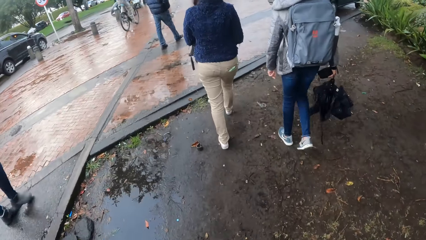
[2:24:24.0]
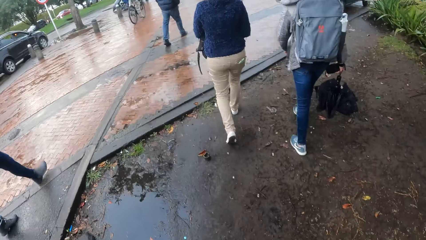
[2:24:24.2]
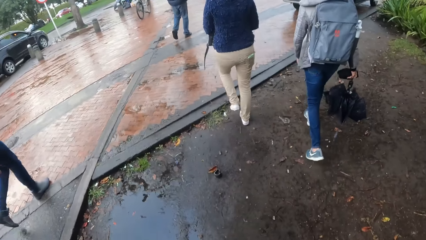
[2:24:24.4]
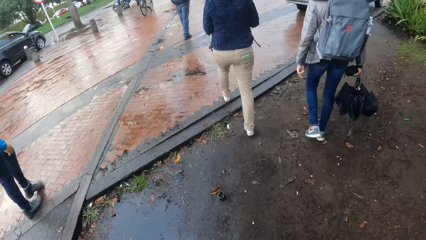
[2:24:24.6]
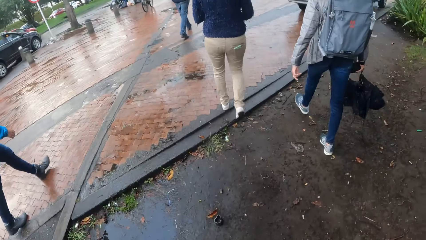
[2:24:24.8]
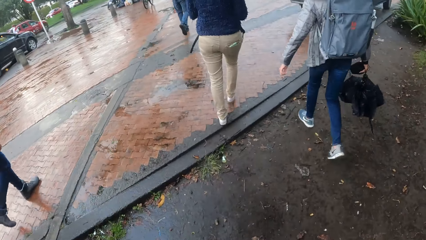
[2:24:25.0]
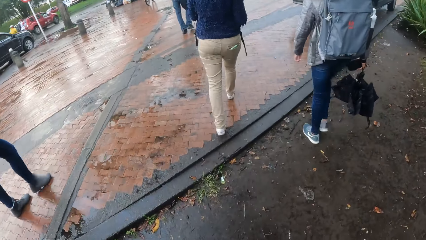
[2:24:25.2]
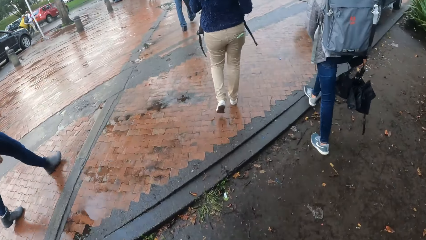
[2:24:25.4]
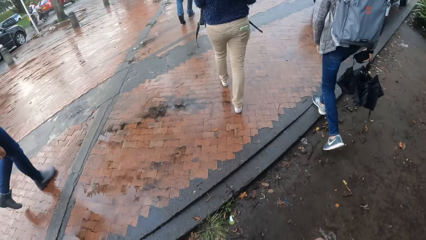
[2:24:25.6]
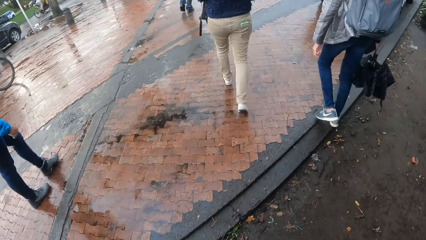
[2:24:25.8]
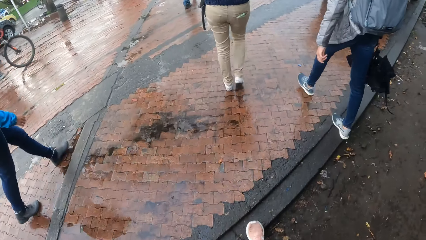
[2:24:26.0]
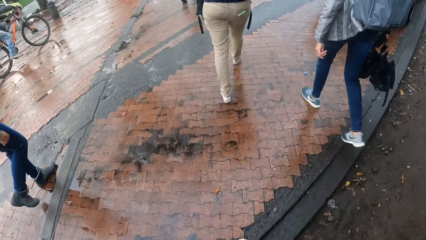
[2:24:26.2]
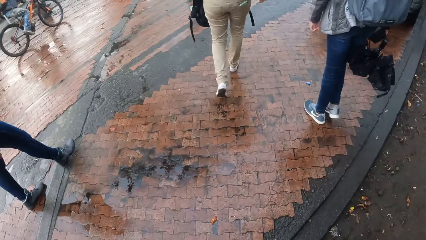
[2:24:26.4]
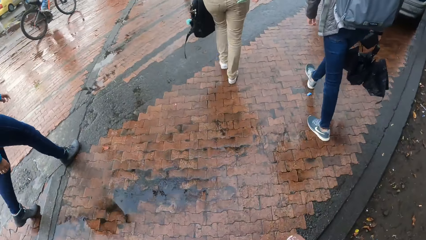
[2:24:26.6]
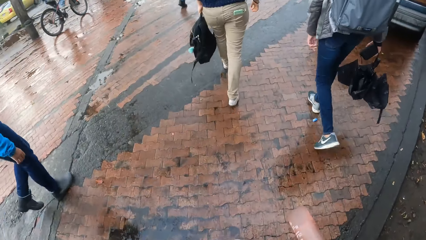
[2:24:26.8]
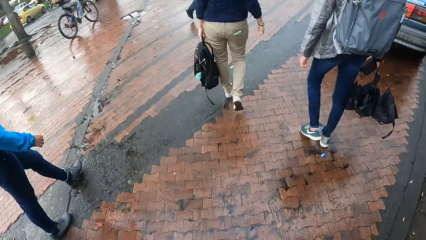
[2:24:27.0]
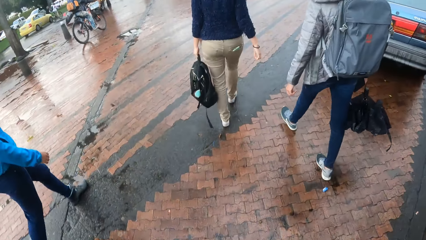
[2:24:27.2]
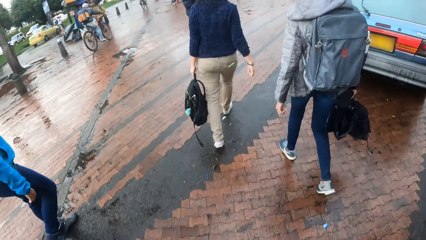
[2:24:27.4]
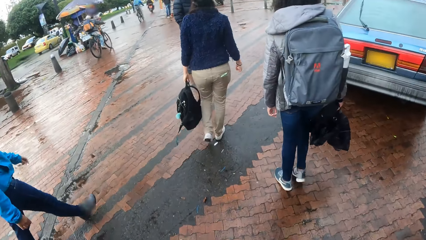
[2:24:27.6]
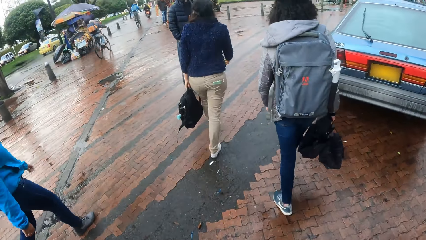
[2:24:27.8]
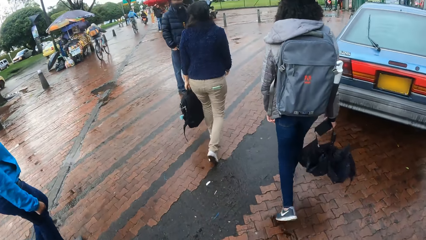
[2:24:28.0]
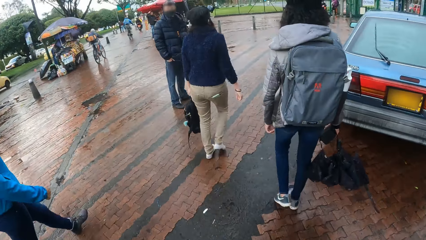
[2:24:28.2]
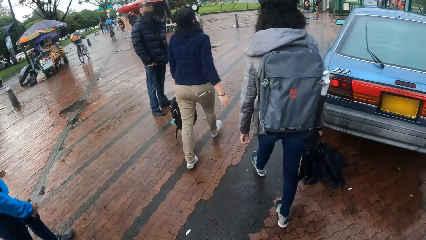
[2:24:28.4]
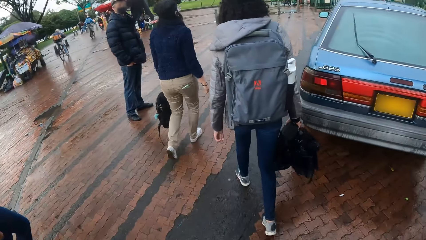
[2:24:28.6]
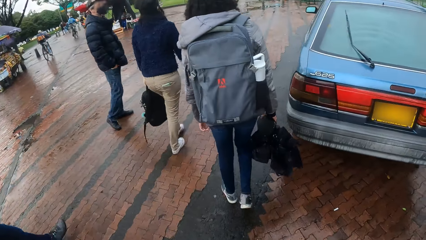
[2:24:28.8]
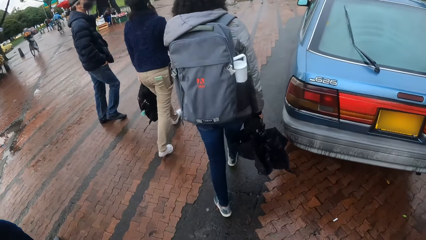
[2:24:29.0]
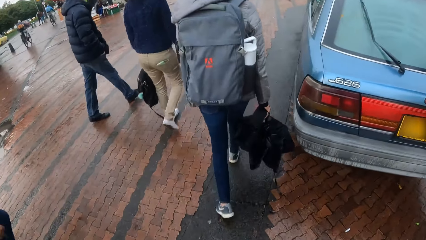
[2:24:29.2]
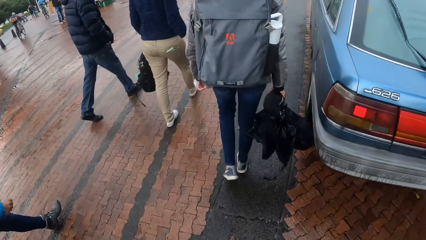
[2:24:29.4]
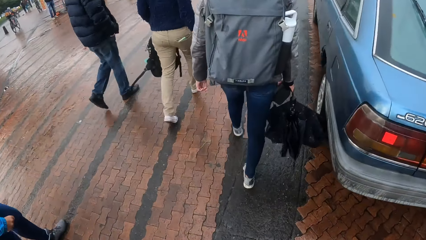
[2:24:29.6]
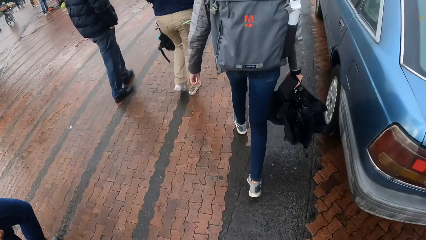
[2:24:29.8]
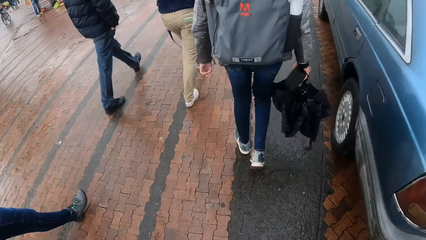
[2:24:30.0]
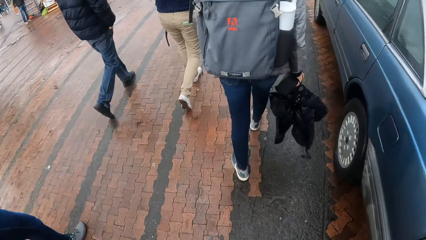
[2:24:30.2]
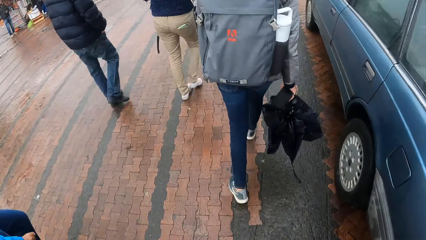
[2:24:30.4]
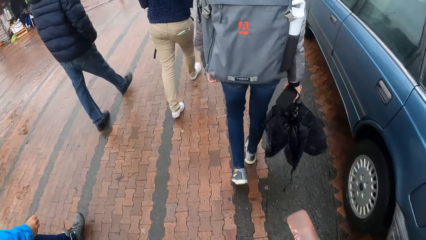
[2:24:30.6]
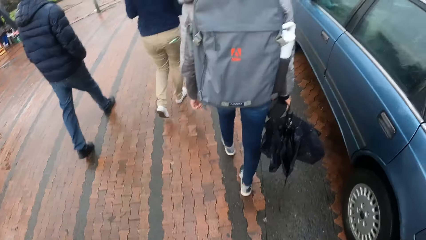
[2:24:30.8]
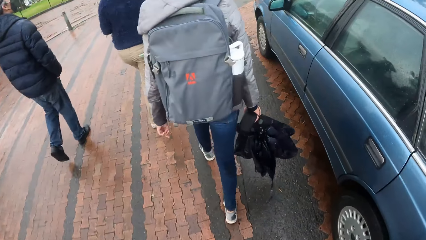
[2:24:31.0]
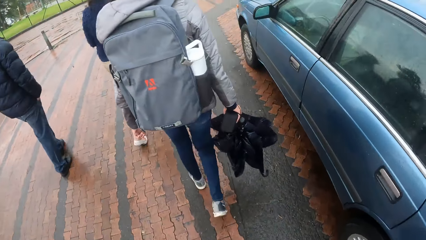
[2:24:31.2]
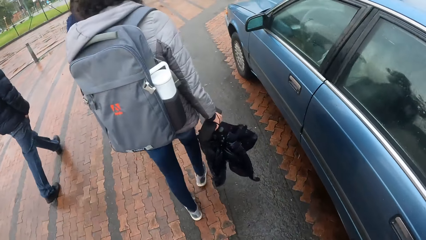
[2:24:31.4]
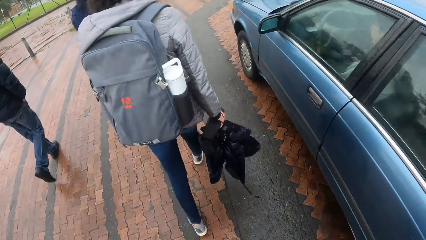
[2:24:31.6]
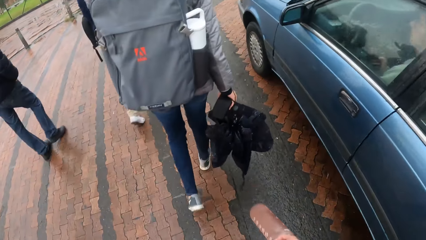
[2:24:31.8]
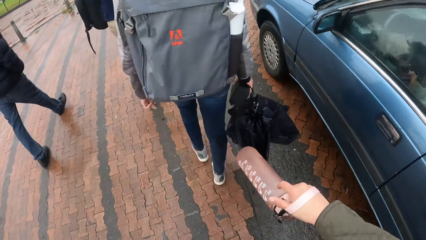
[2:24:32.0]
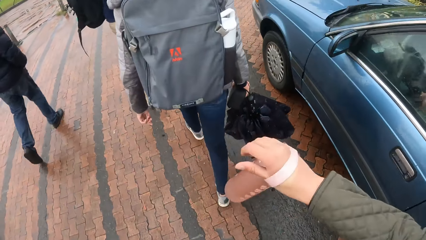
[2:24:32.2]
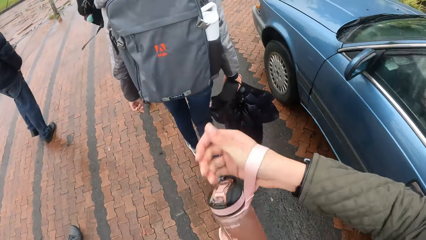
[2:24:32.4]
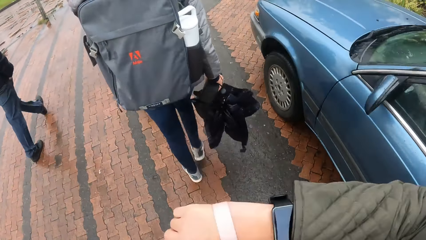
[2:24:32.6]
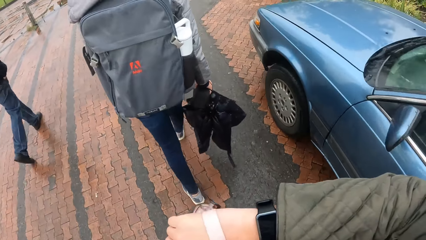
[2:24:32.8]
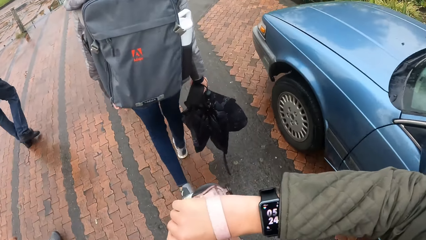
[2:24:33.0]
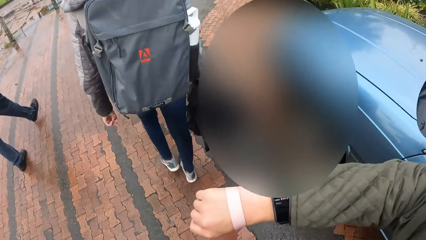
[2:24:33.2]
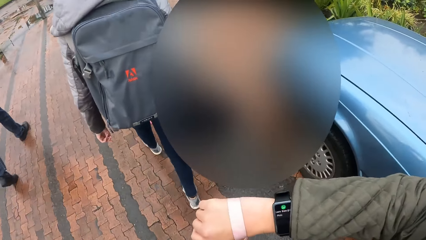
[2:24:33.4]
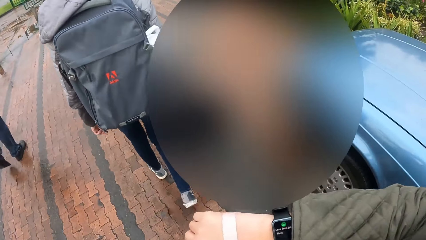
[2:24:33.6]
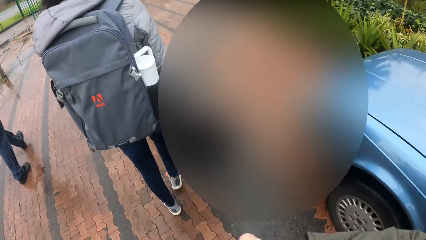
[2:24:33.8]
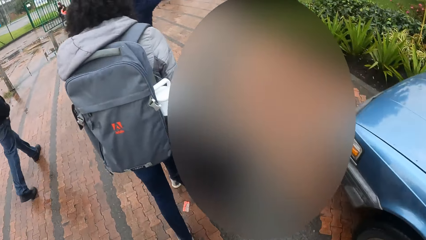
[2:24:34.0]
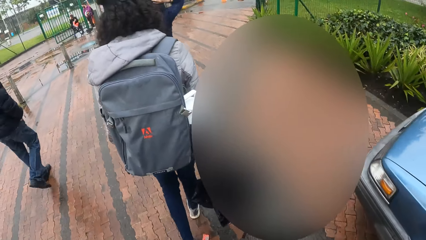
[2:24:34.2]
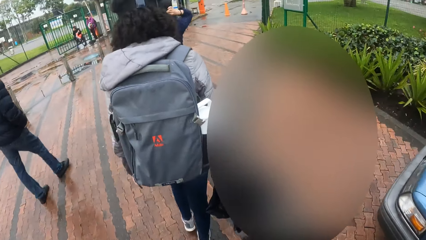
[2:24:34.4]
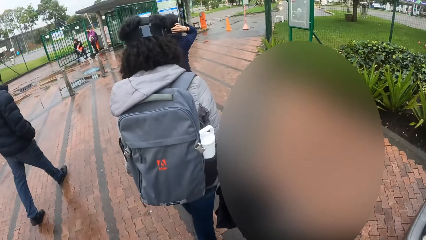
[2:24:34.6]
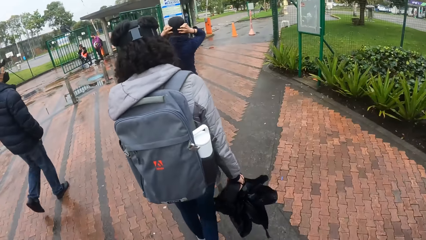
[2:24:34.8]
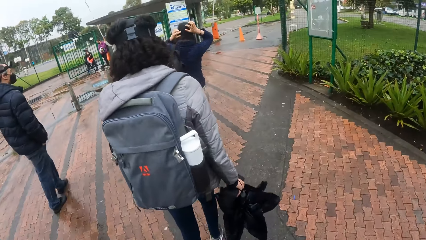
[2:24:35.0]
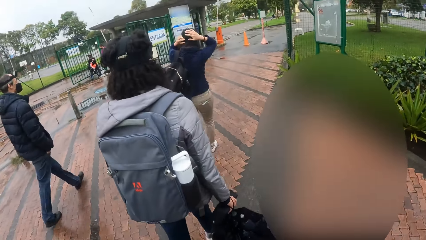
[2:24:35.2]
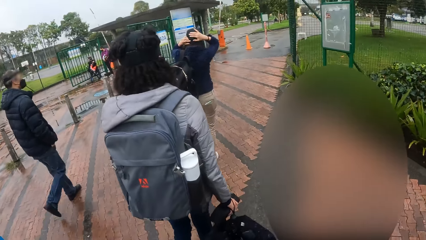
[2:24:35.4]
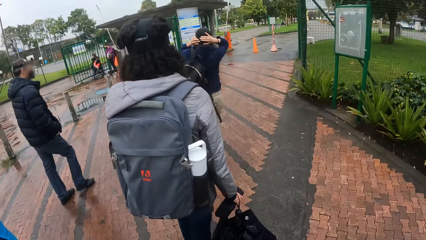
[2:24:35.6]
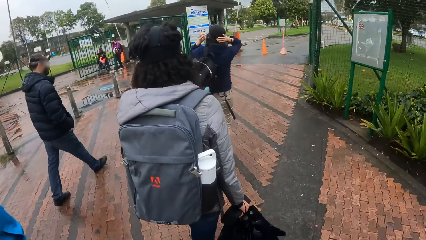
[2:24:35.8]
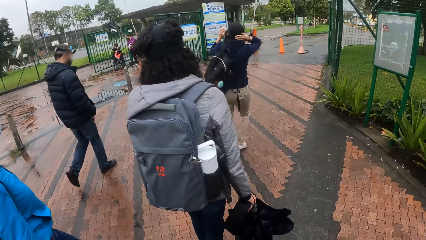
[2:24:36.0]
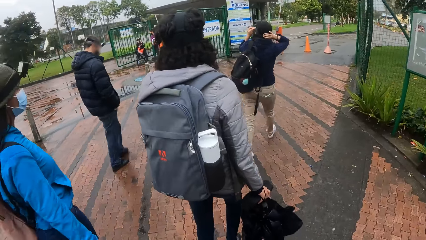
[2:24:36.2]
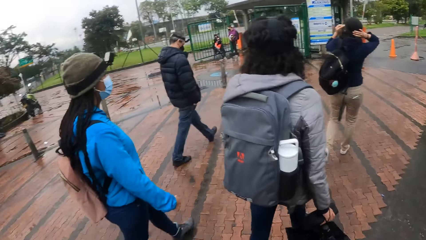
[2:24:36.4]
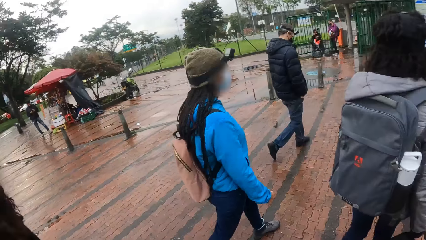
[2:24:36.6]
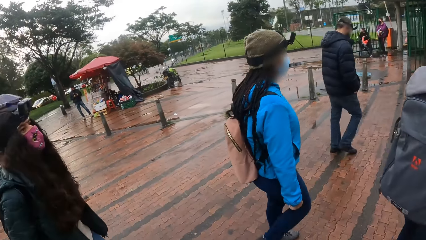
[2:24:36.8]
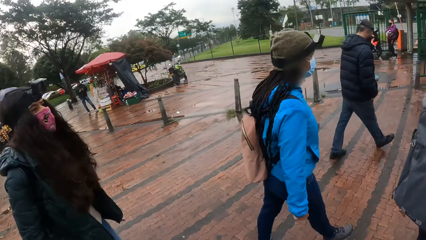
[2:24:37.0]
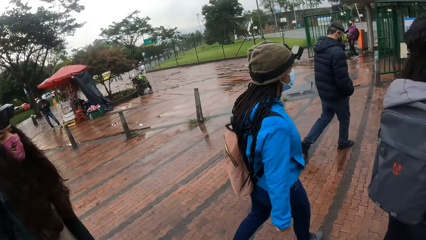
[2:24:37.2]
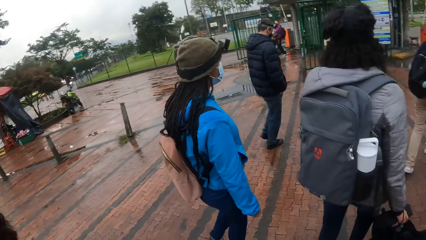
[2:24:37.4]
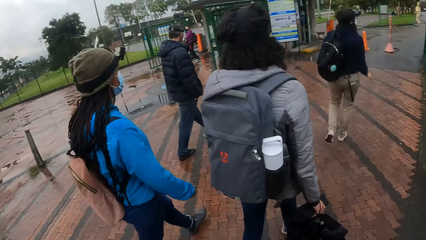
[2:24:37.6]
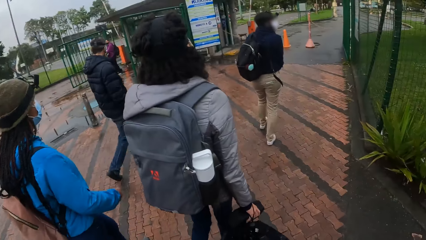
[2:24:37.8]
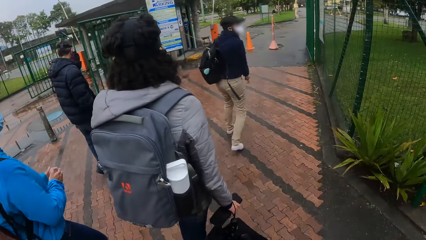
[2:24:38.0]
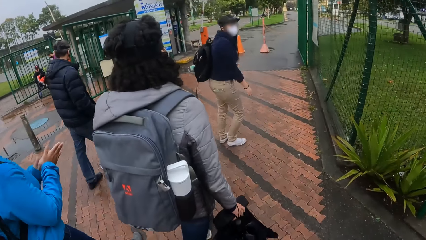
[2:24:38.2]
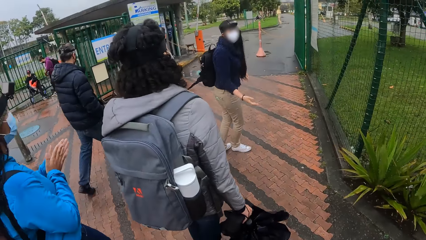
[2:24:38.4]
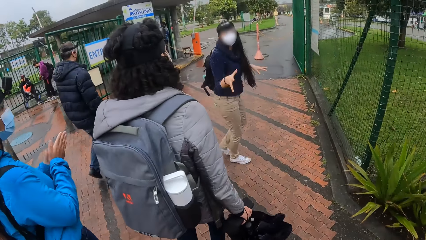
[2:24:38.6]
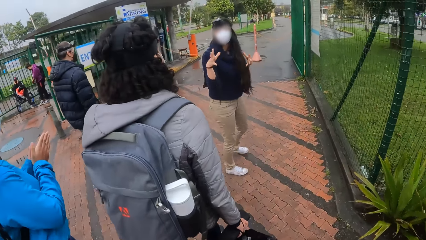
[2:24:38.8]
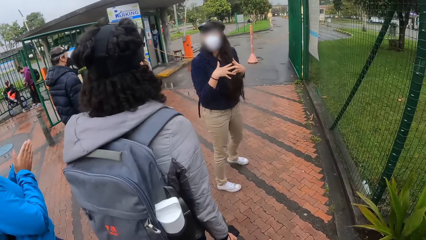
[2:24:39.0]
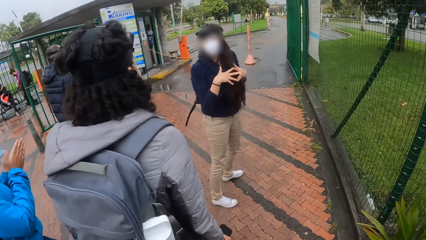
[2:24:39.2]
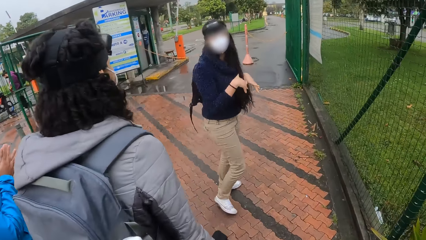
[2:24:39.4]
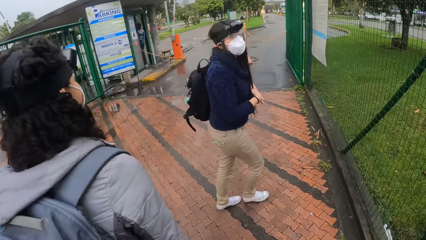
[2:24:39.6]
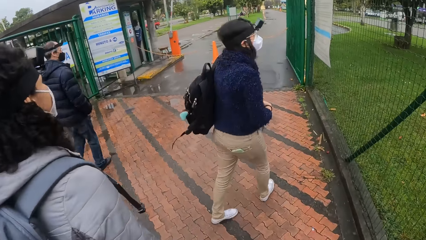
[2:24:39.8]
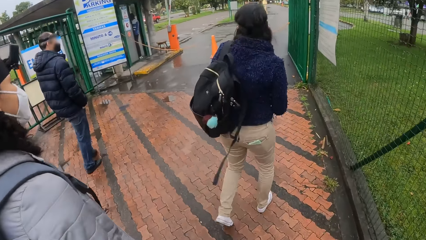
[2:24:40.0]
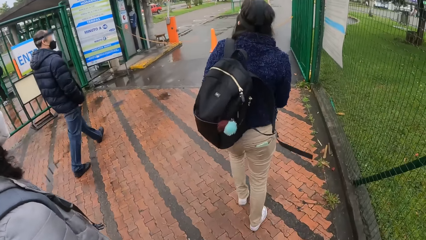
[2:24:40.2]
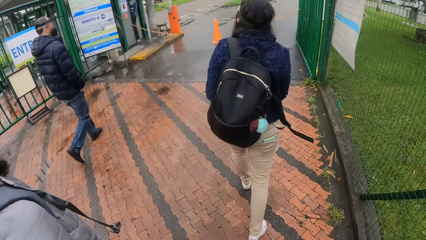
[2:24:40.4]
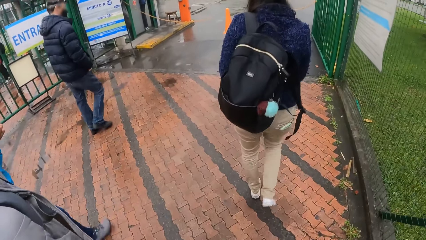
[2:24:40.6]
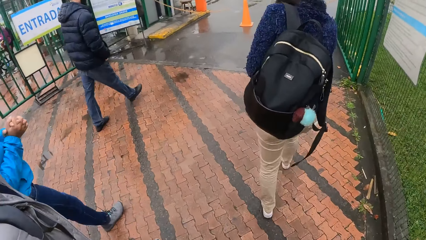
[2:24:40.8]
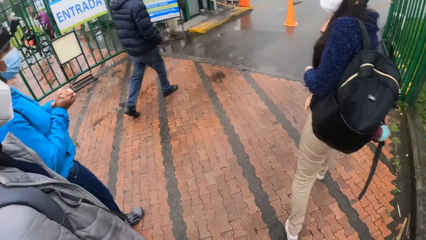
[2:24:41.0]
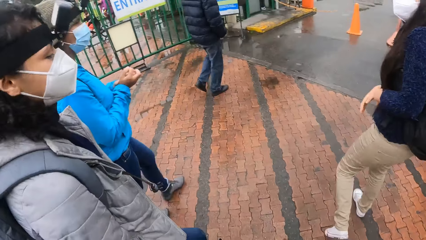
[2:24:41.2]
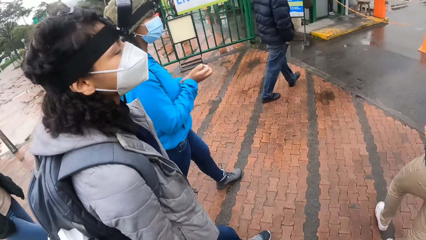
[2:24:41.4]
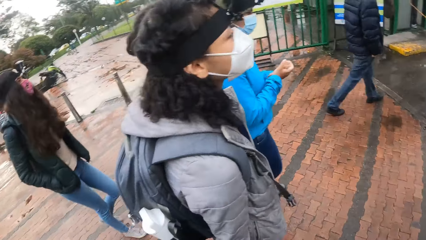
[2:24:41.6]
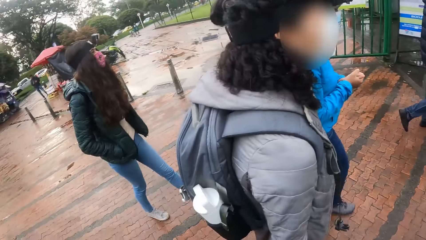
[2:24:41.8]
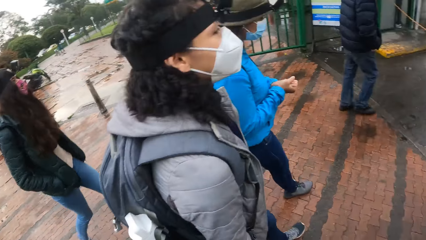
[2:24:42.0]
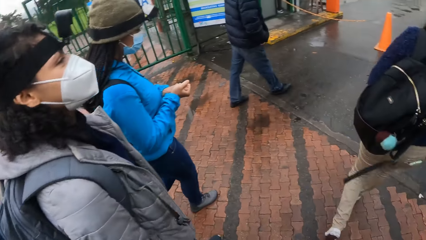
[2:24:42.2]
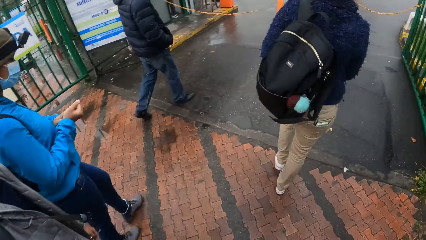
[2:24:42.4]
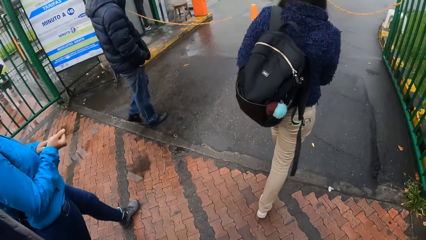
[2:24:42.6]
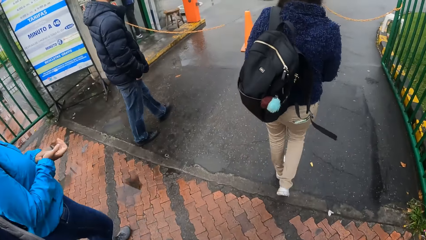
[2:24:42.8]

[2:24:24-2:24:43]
The woman holds the black bag in her left hand. The camera wearer walks on the pavement. She checks the wrist watch on her right hand. She walks on the pavement. The woman adjusts a camera on her head with both hands. Another woman rubs both hands together. The first woman gestures with both hands. A lady interacts with everyone. The camera wearer walks on the pavement.
